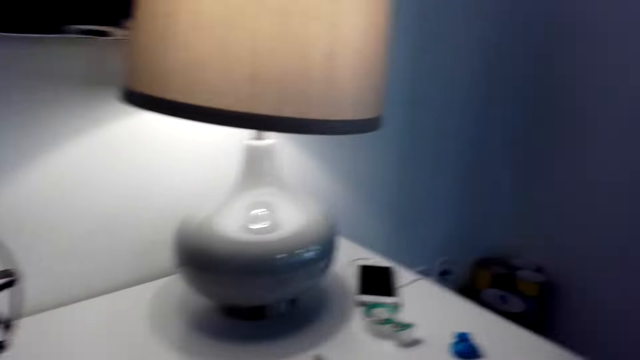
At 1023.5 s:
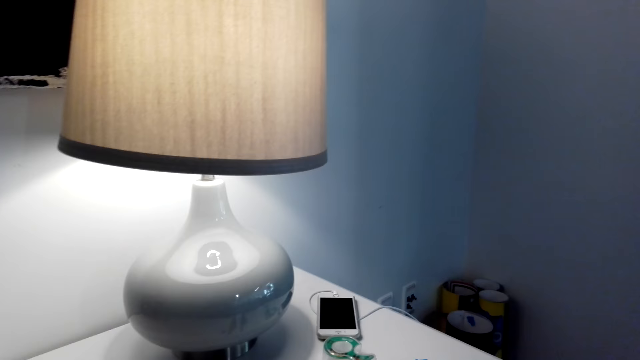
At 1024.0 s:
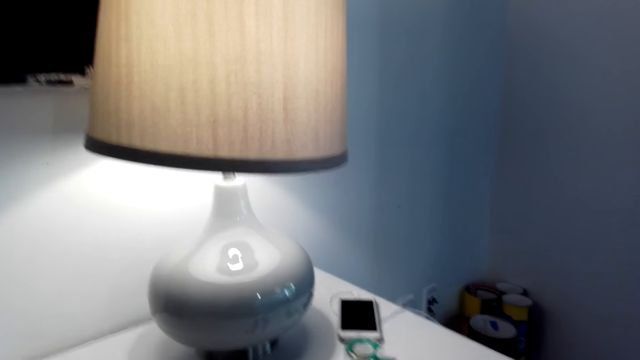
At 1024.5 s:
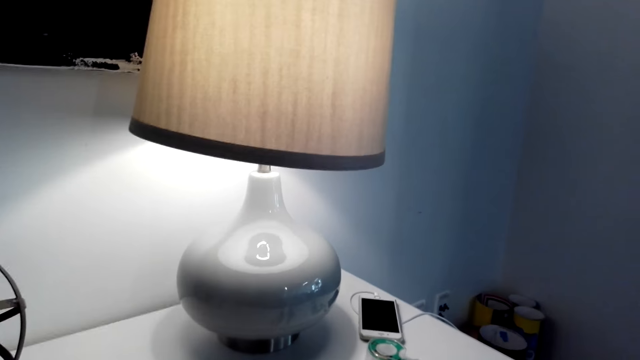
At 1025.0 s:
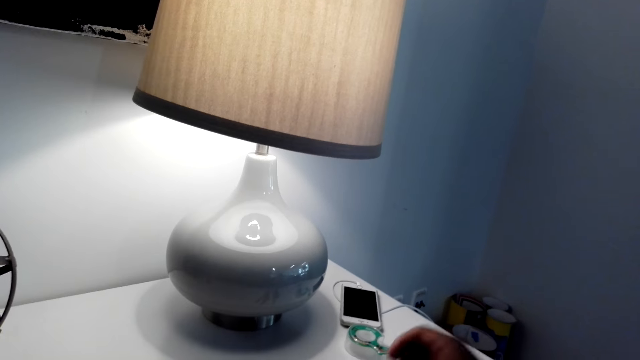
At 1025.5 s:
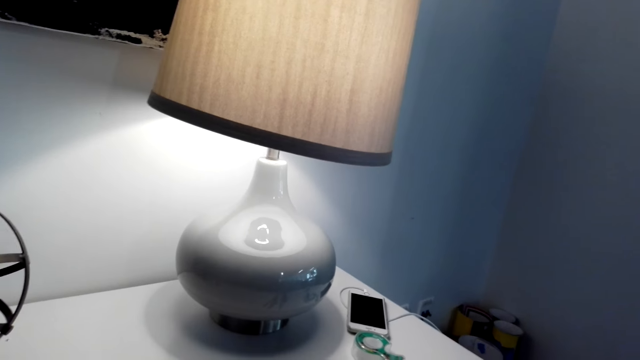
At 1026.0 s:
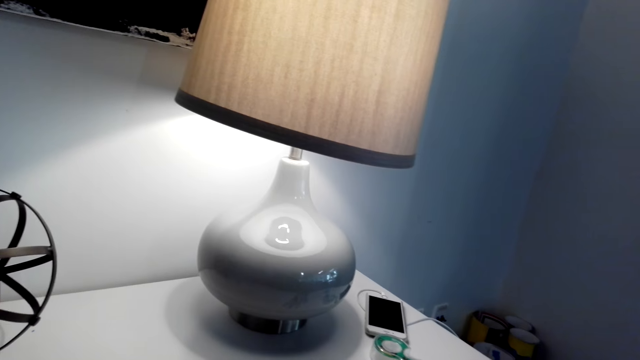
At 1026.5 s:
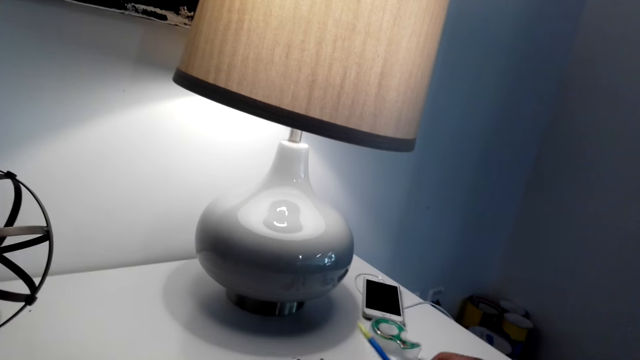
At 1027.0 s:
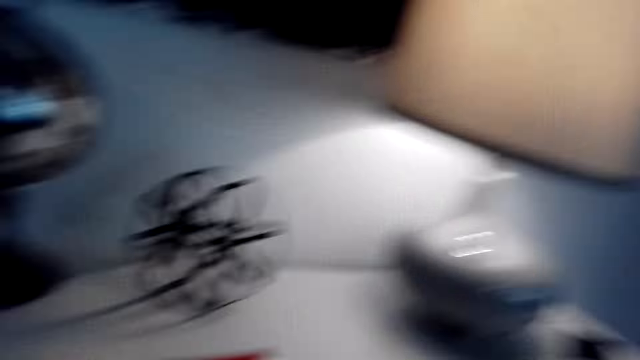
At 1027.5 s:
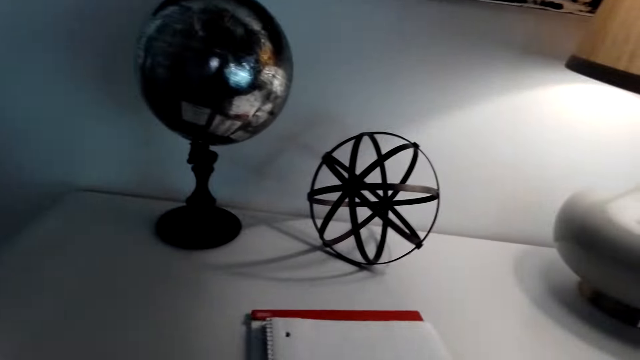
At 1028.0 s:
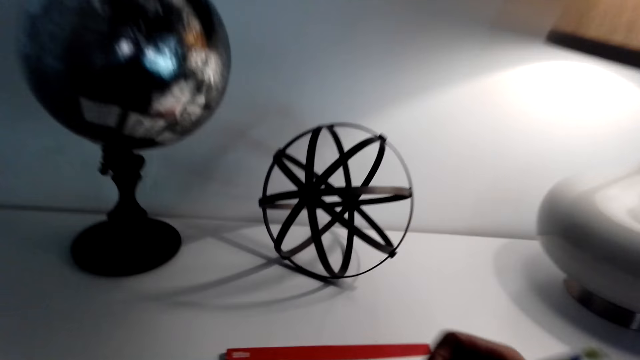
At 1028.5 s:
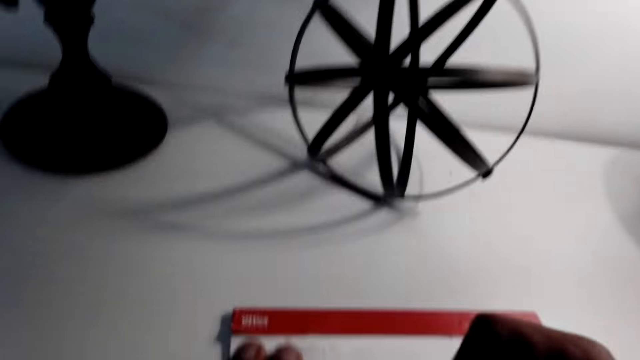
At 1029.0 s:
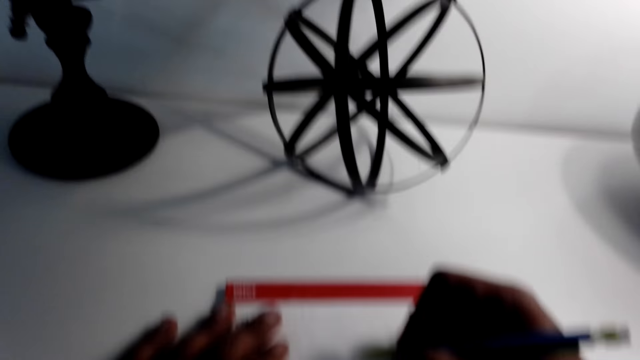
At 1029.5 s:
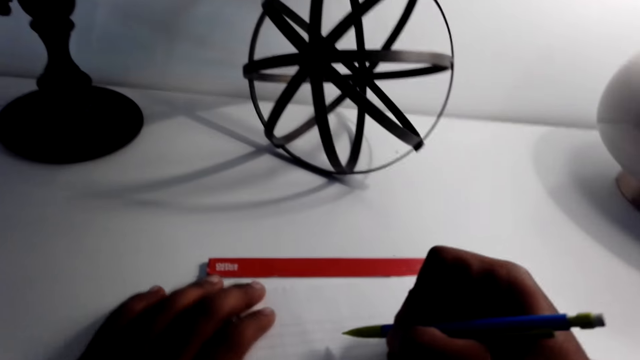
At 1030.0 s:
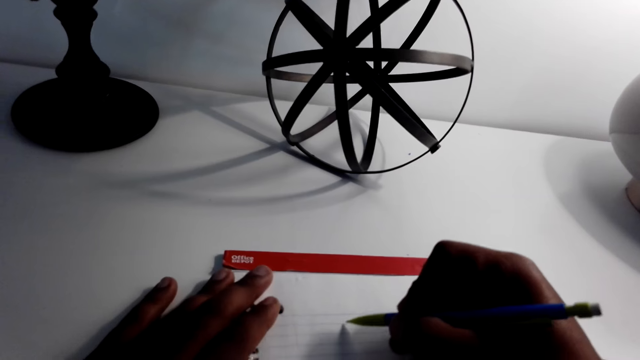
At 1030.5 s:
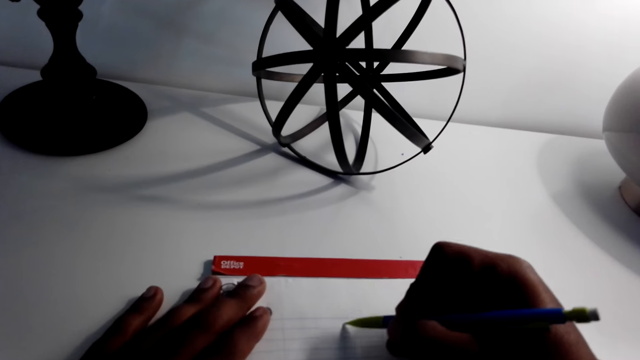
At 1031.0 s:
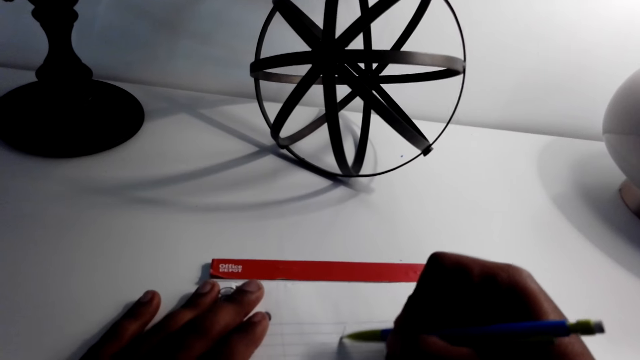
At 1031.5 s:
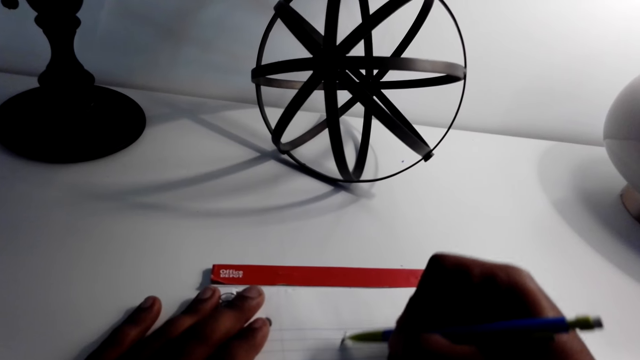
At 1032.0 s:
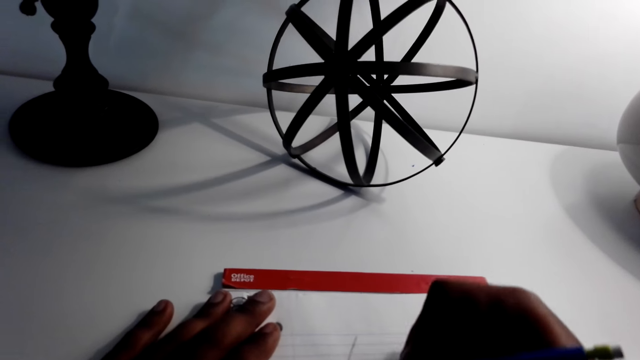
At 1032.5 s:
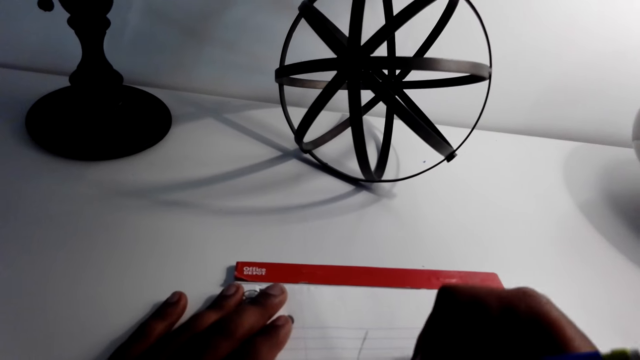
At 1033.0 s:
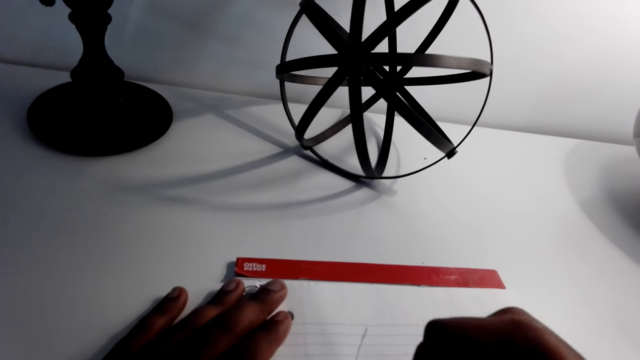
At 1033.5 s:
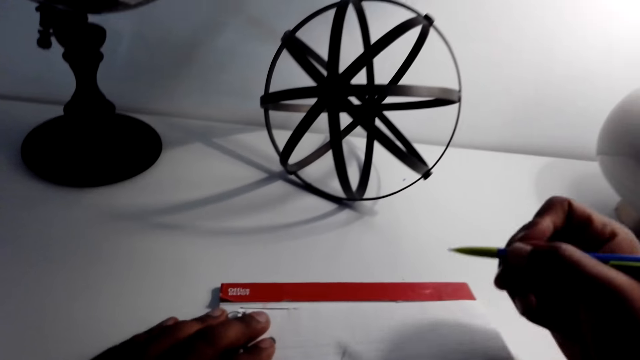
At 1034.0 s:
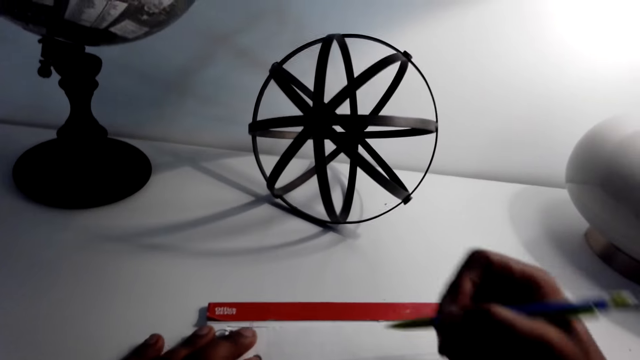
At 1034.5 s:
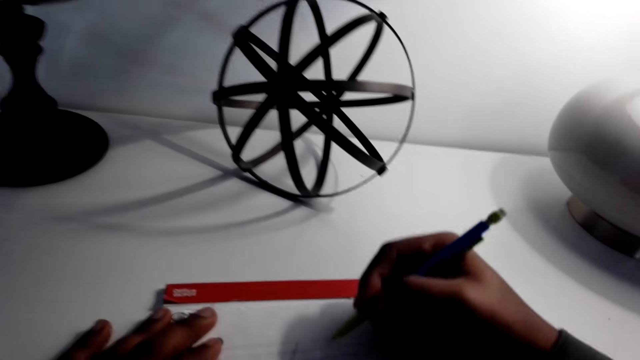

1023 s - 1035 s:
The camera wearer takes the pencil. They pick up the book and draw in the book.

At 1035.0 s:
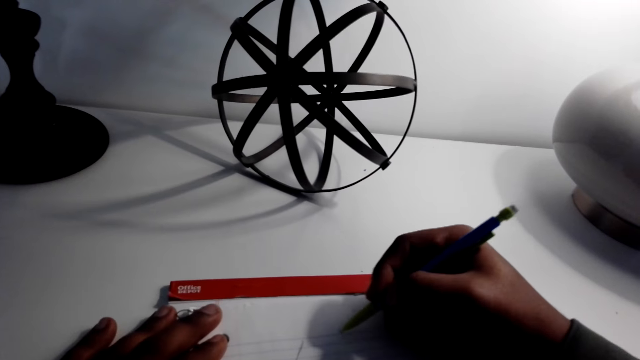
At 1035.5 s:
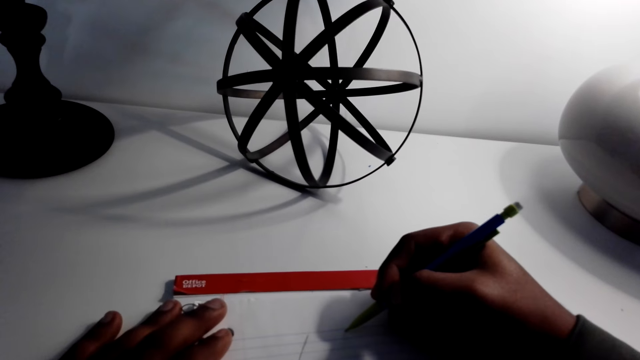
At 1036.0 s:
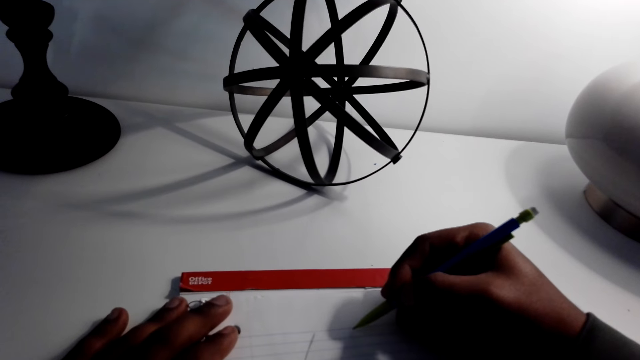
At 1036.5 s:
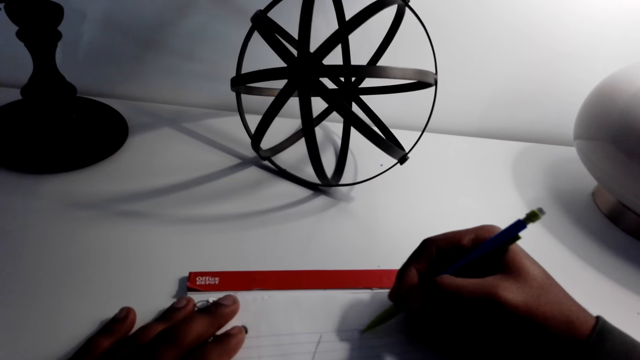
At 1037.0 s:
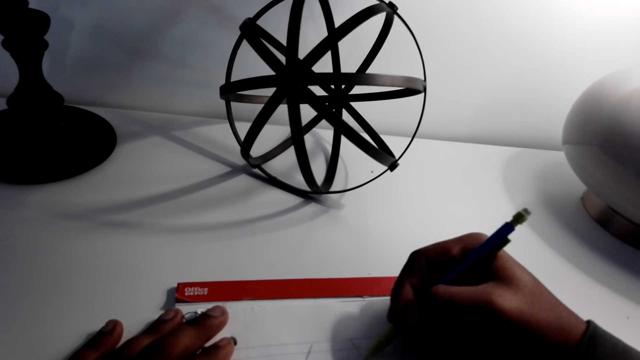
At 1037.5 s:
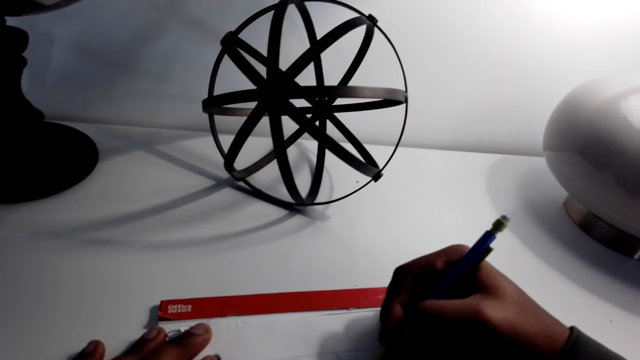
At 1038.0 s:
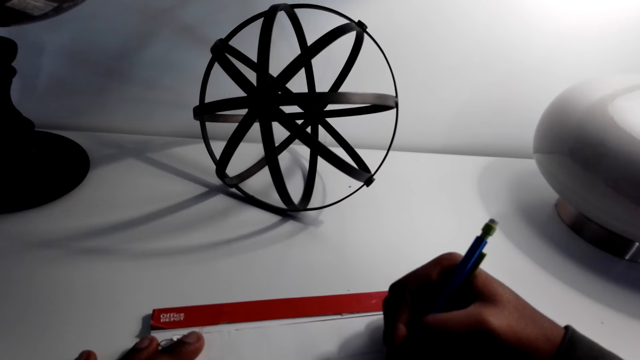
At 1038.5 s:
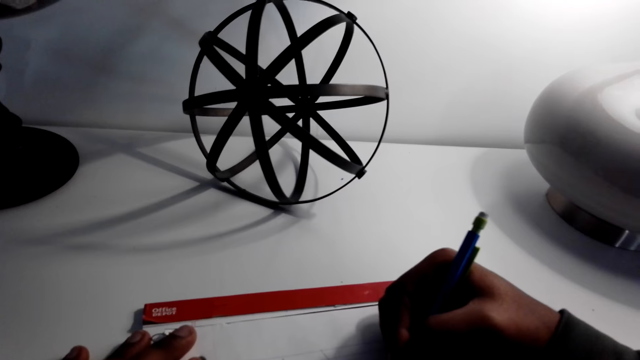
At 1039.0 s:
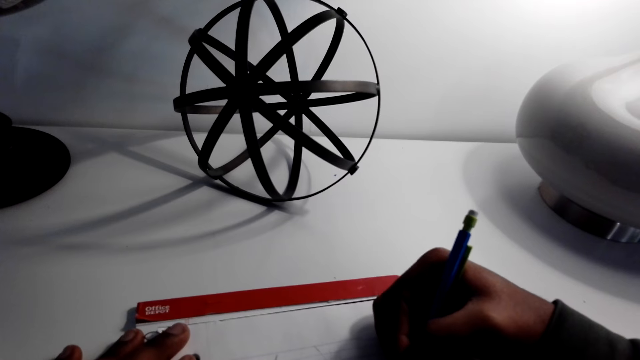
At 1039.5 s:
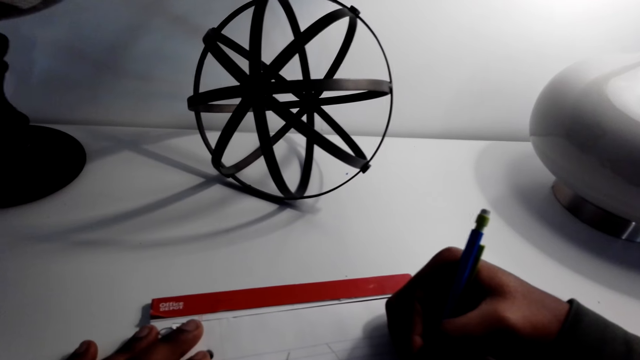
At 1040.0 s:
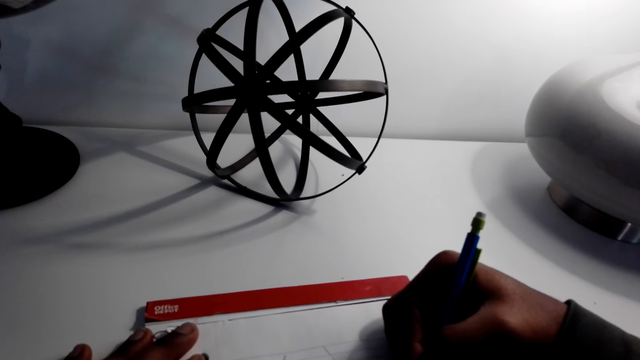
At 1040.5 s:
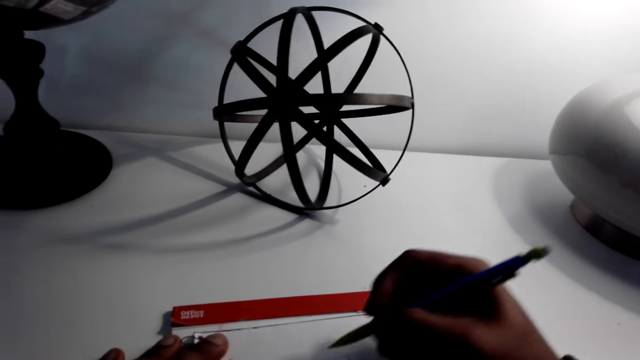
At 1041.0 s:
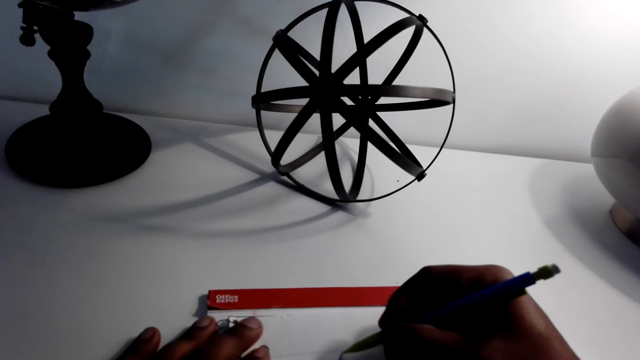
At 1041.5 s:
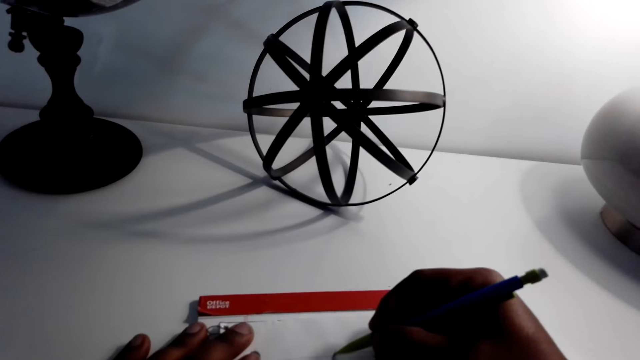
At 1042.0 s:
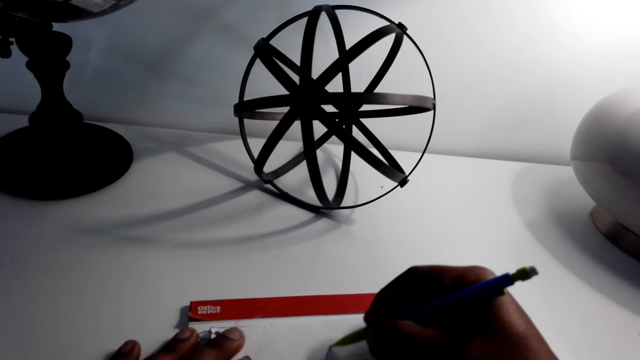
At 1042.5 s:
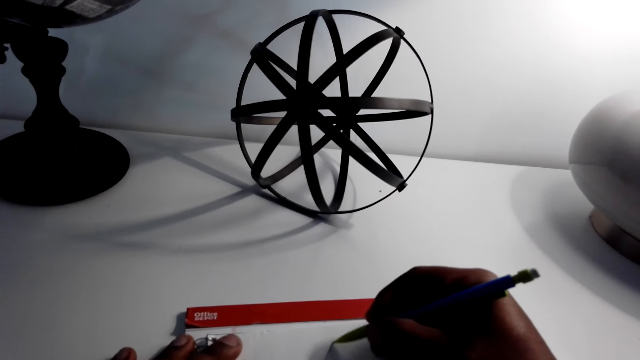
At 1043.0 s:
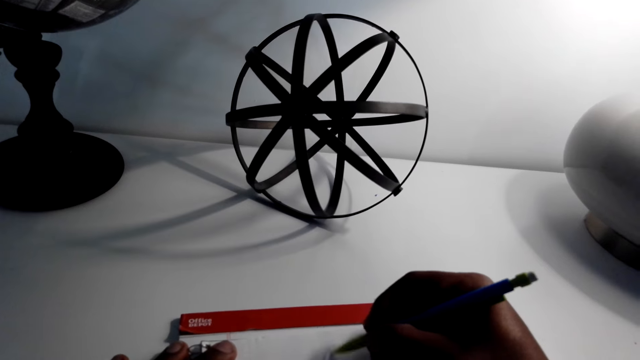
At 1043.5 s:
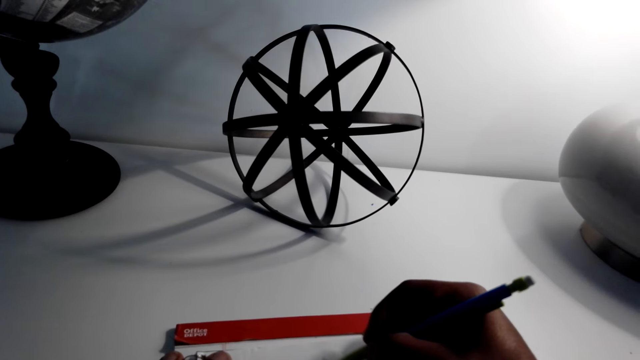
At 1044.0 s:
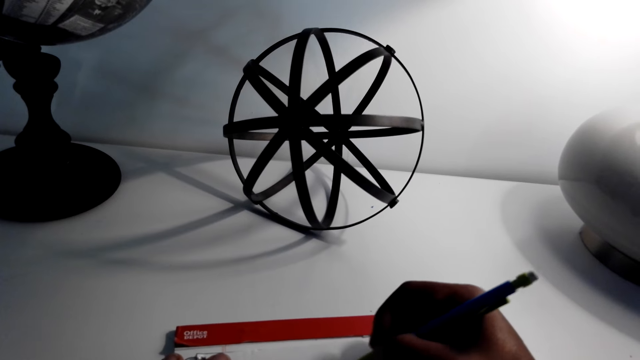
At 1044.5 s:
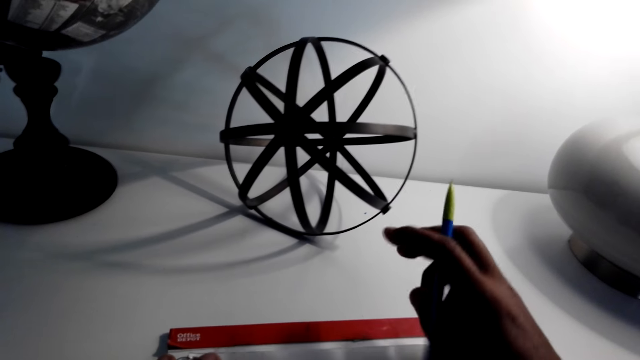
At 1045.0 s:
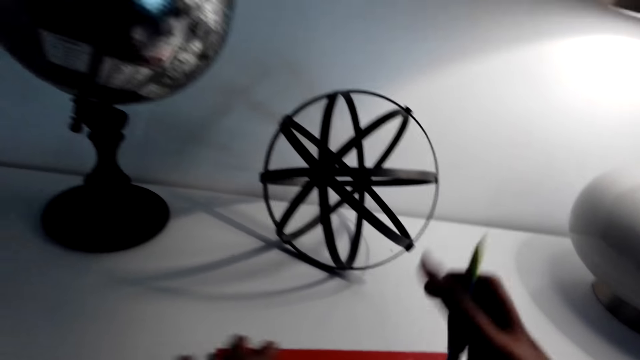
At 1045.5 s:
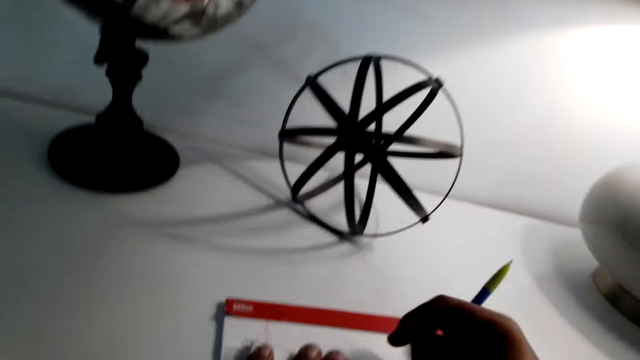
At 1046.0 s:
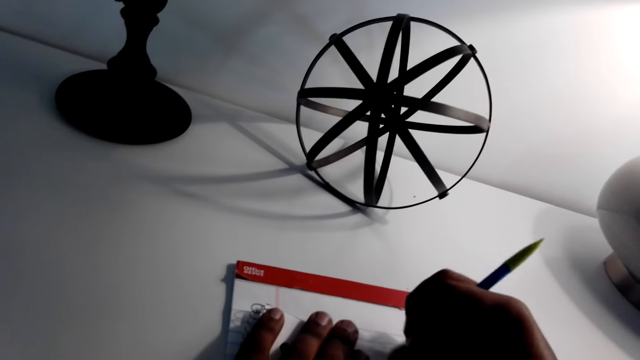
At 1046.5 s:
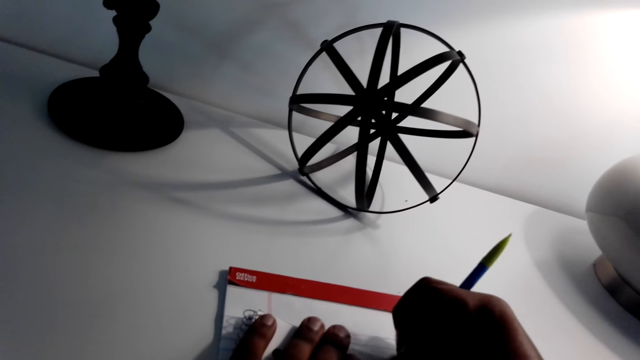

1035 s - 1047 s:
The camera wearer rubs the drawing with a rubber.
